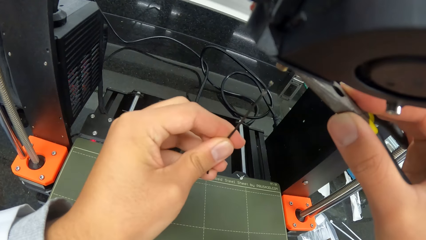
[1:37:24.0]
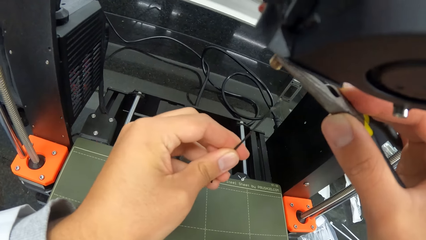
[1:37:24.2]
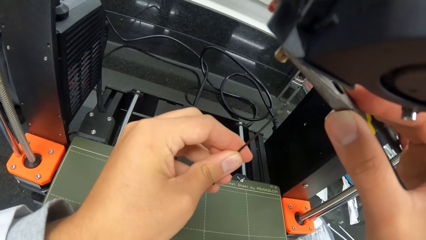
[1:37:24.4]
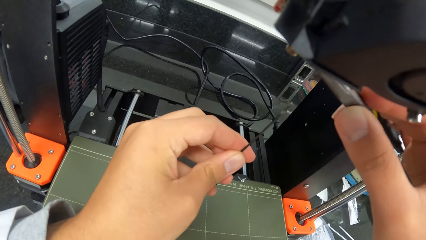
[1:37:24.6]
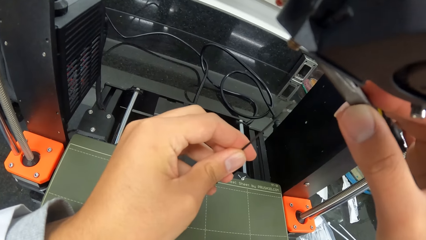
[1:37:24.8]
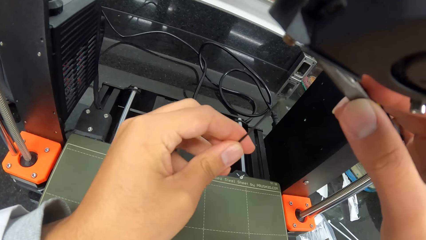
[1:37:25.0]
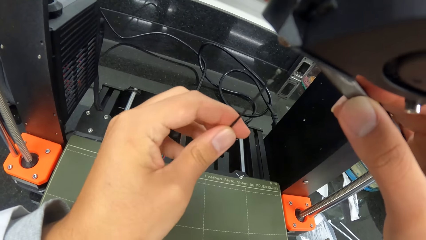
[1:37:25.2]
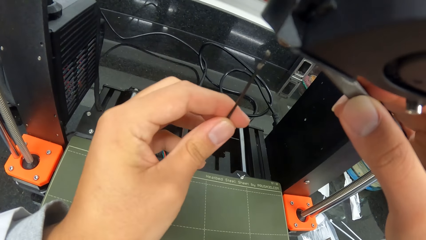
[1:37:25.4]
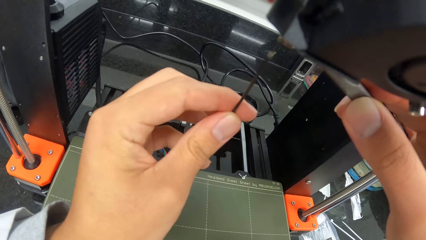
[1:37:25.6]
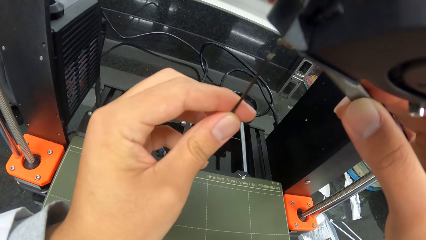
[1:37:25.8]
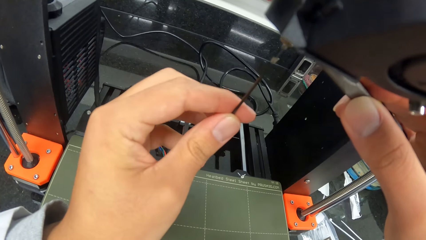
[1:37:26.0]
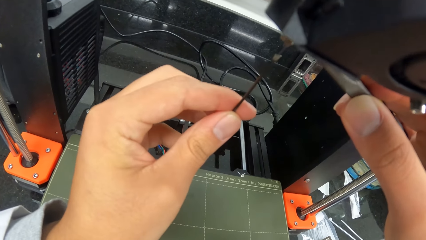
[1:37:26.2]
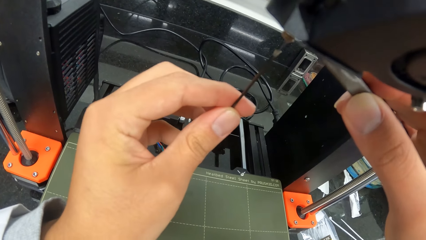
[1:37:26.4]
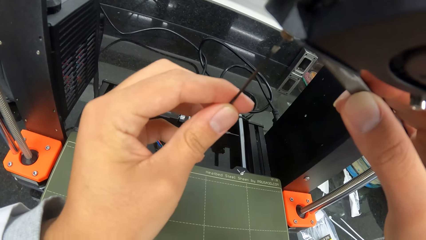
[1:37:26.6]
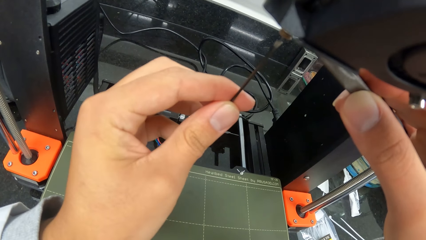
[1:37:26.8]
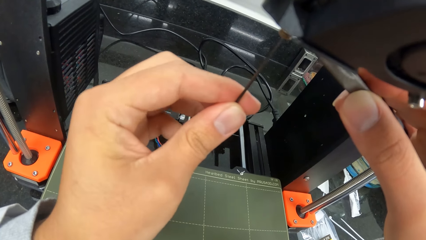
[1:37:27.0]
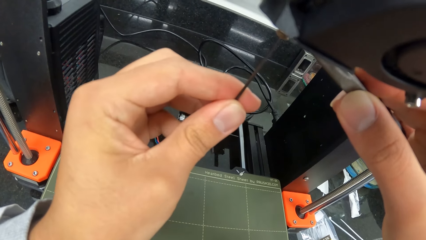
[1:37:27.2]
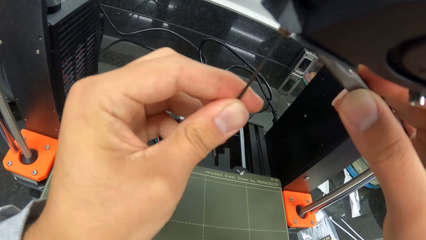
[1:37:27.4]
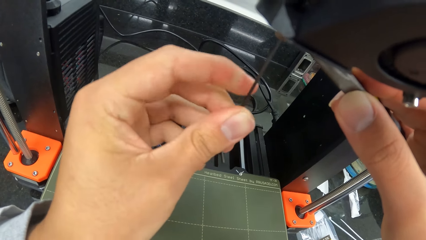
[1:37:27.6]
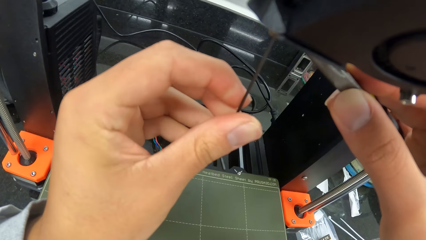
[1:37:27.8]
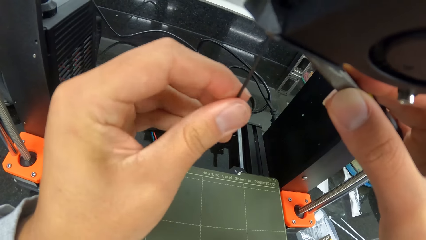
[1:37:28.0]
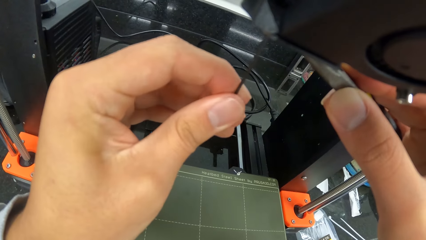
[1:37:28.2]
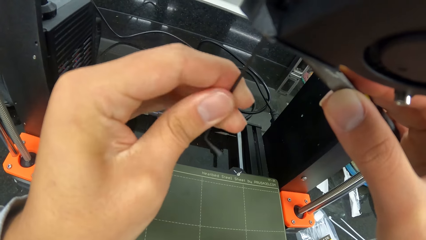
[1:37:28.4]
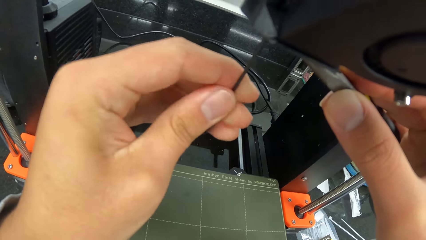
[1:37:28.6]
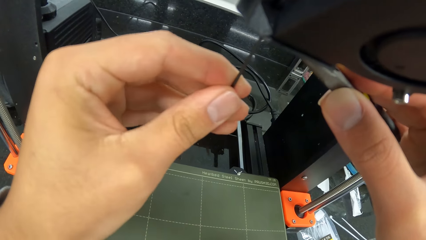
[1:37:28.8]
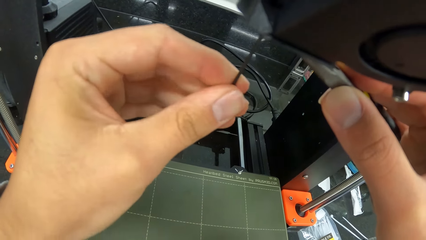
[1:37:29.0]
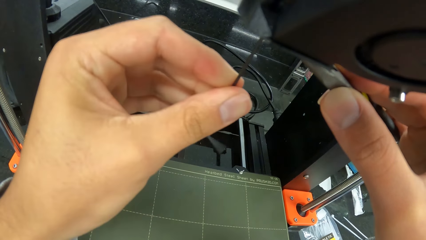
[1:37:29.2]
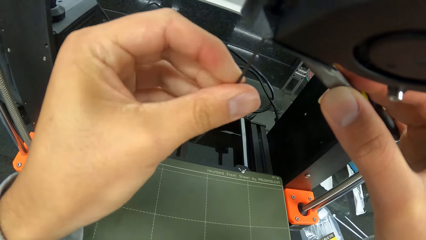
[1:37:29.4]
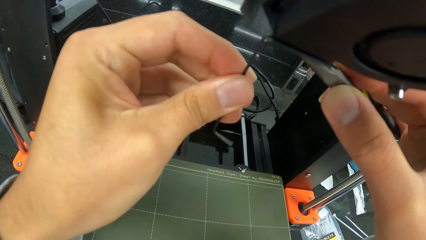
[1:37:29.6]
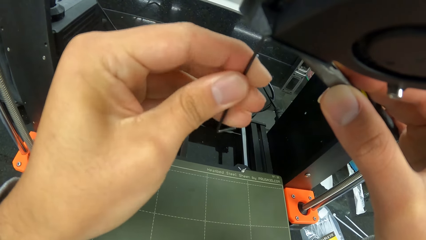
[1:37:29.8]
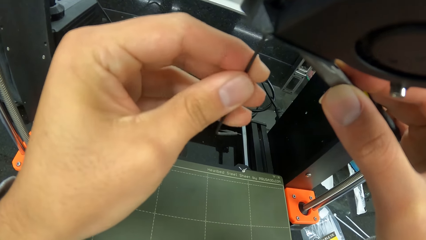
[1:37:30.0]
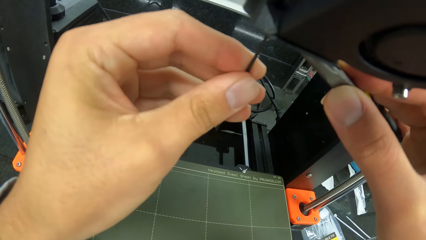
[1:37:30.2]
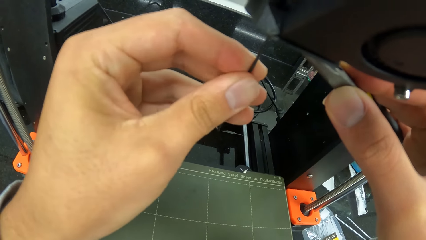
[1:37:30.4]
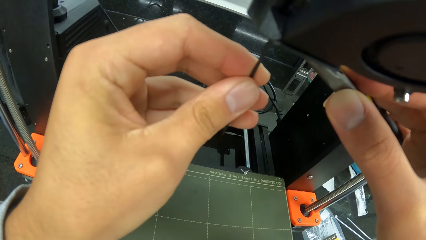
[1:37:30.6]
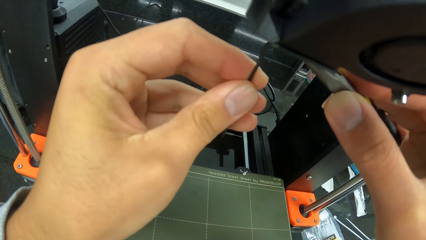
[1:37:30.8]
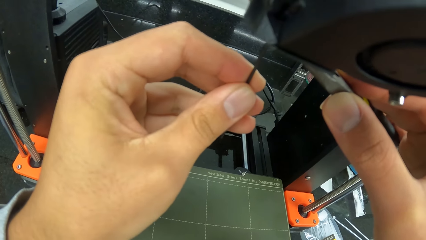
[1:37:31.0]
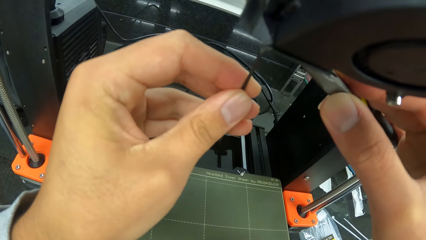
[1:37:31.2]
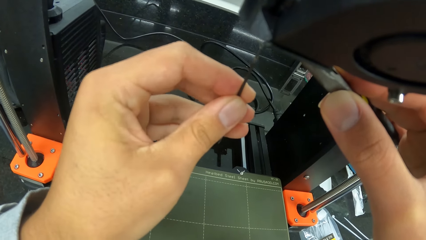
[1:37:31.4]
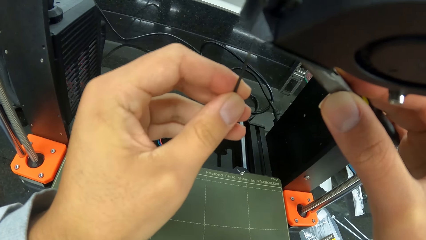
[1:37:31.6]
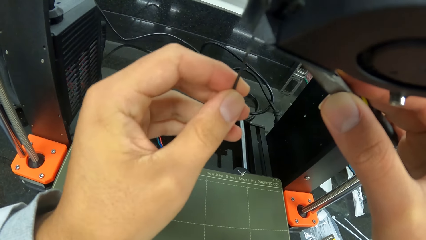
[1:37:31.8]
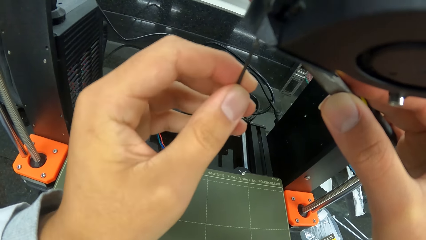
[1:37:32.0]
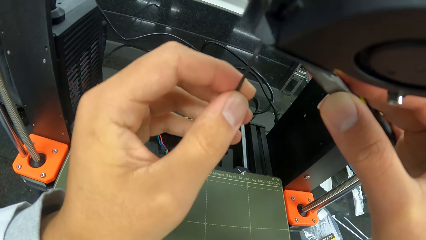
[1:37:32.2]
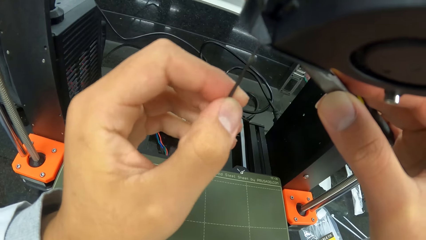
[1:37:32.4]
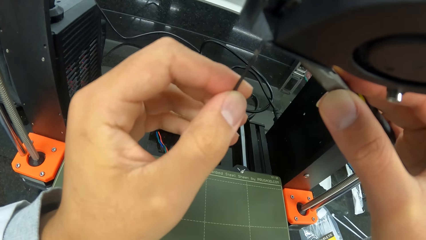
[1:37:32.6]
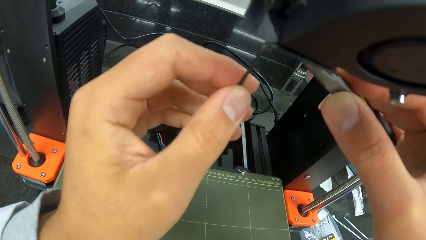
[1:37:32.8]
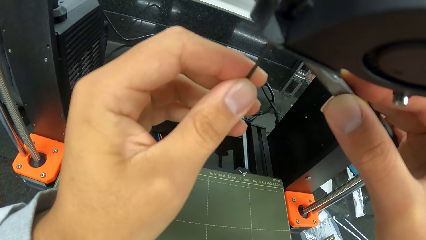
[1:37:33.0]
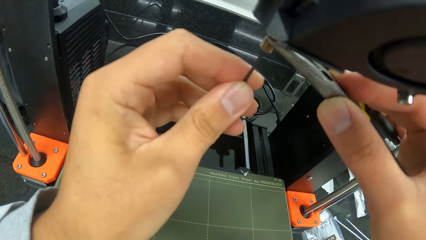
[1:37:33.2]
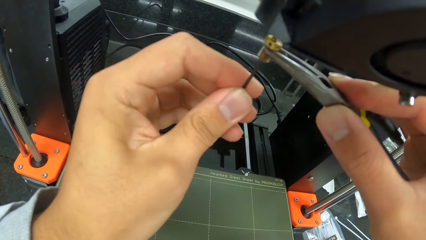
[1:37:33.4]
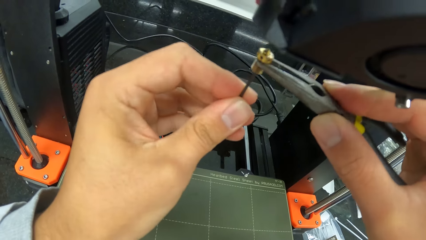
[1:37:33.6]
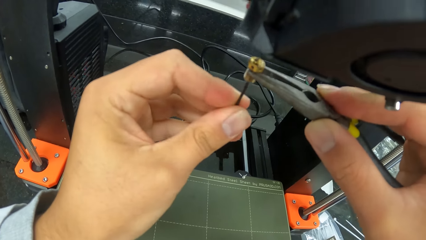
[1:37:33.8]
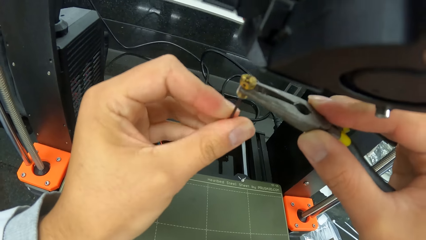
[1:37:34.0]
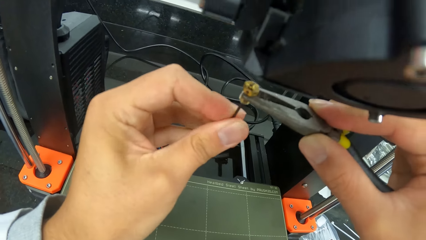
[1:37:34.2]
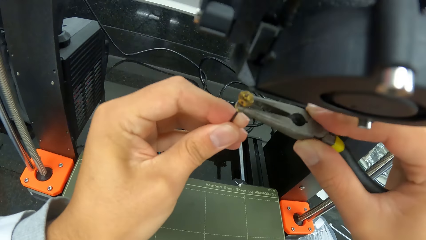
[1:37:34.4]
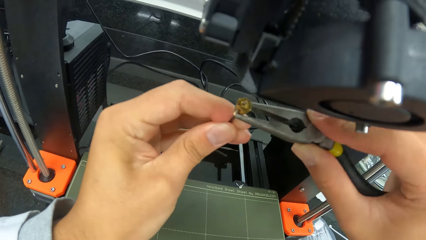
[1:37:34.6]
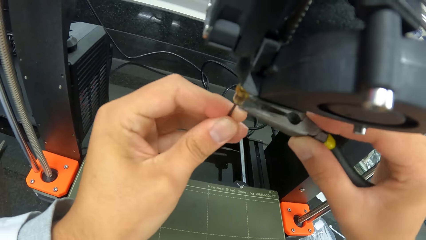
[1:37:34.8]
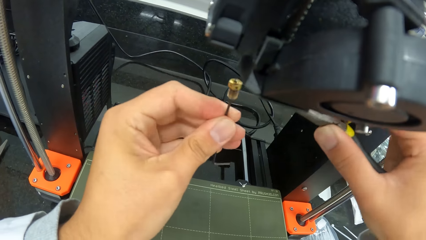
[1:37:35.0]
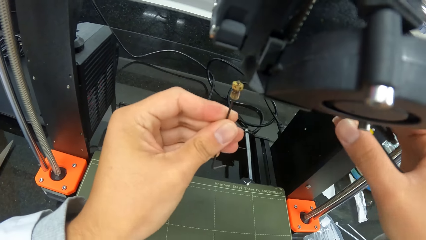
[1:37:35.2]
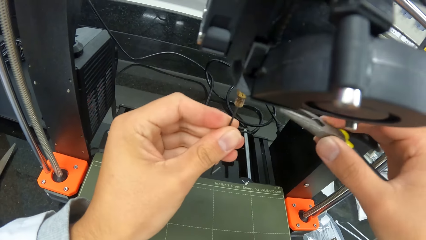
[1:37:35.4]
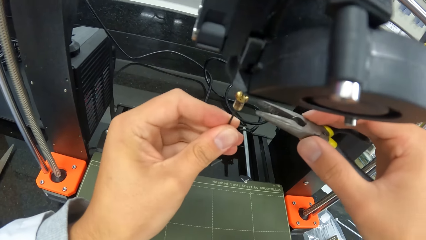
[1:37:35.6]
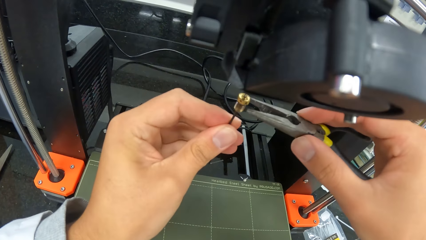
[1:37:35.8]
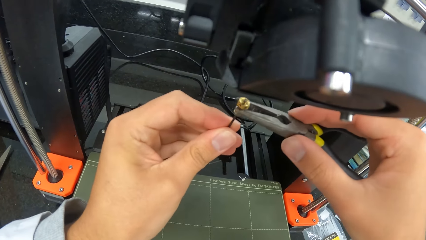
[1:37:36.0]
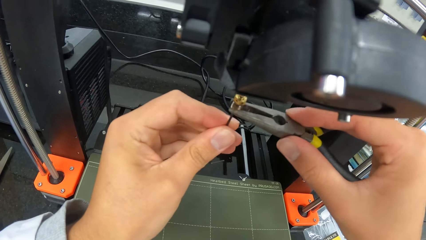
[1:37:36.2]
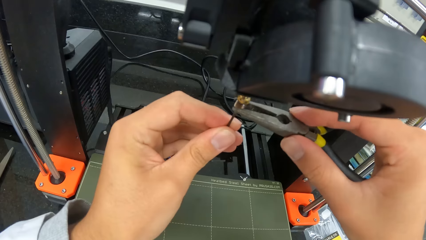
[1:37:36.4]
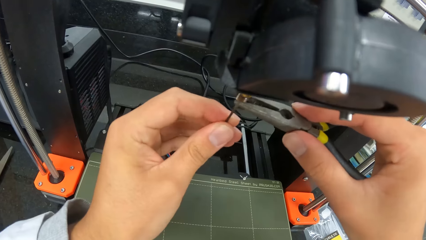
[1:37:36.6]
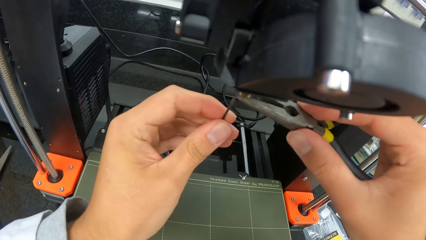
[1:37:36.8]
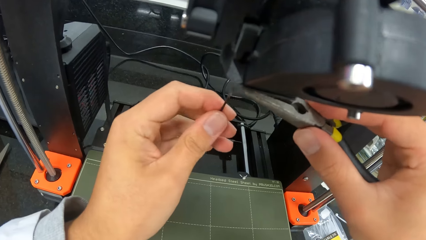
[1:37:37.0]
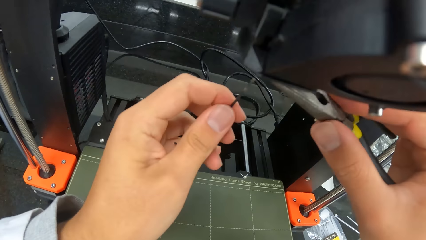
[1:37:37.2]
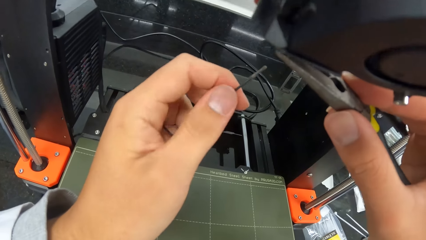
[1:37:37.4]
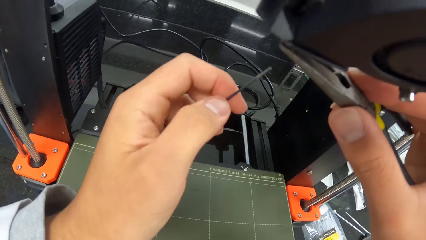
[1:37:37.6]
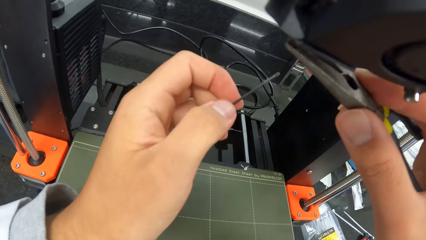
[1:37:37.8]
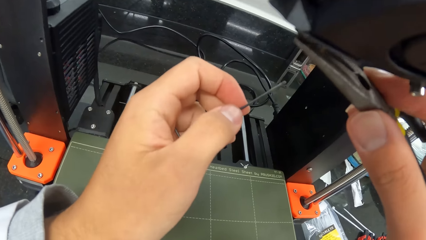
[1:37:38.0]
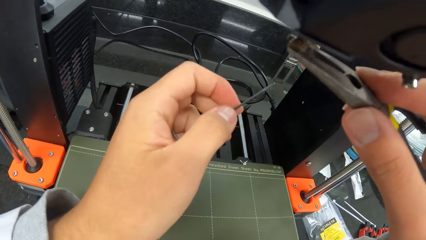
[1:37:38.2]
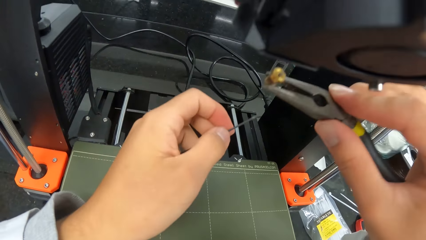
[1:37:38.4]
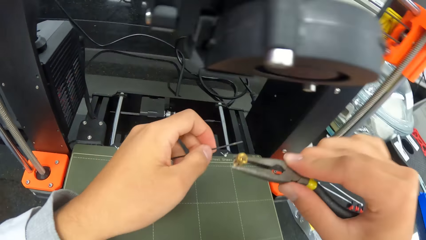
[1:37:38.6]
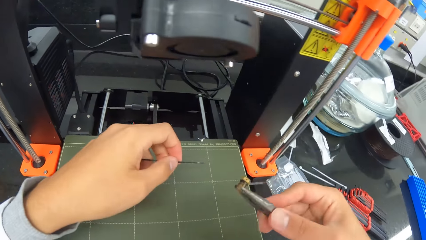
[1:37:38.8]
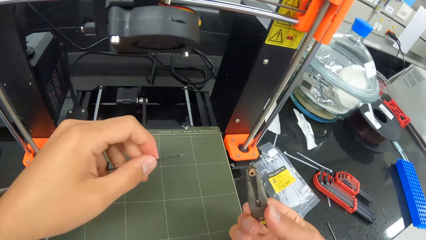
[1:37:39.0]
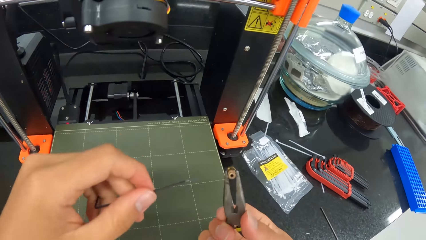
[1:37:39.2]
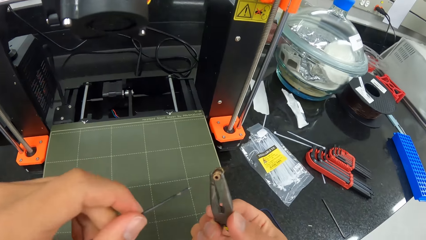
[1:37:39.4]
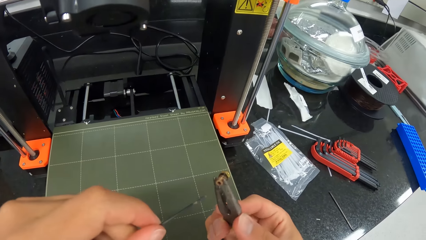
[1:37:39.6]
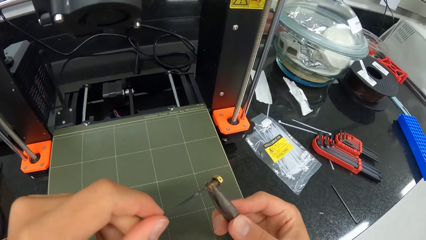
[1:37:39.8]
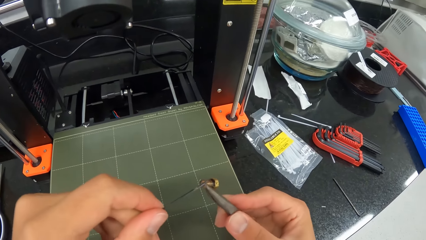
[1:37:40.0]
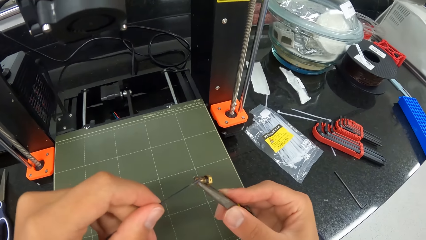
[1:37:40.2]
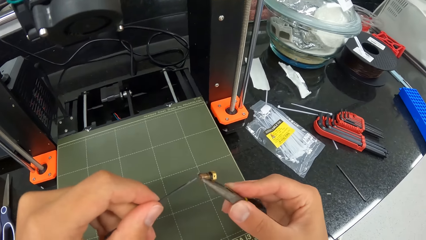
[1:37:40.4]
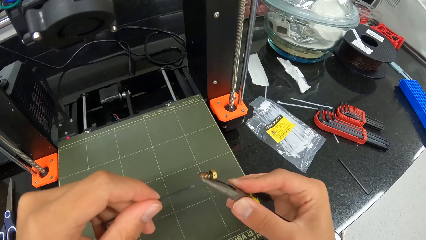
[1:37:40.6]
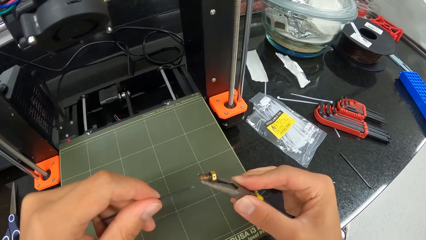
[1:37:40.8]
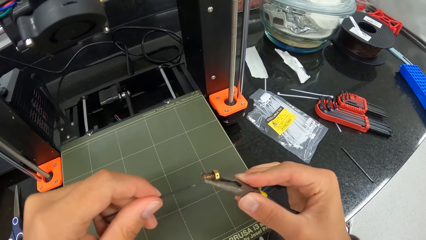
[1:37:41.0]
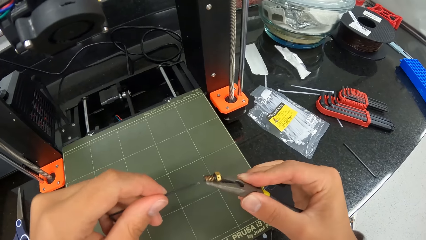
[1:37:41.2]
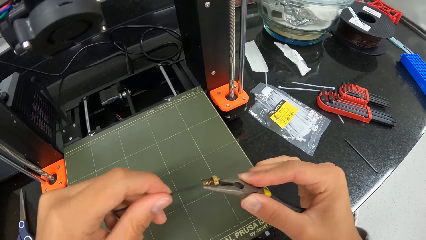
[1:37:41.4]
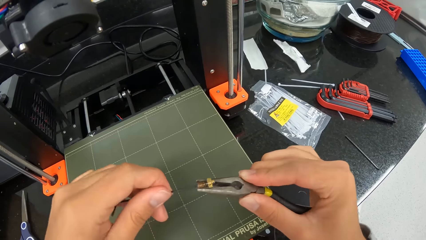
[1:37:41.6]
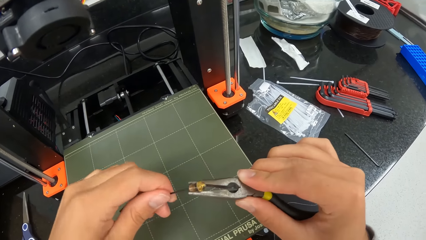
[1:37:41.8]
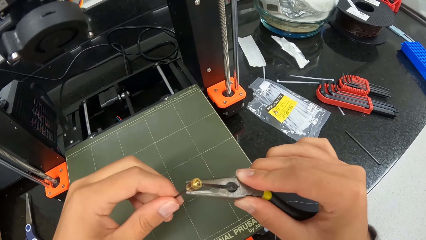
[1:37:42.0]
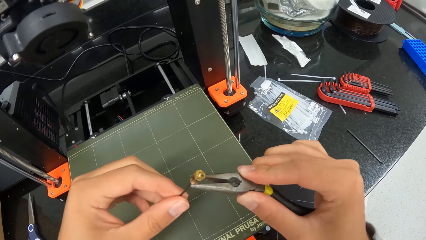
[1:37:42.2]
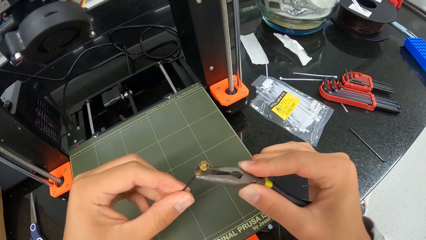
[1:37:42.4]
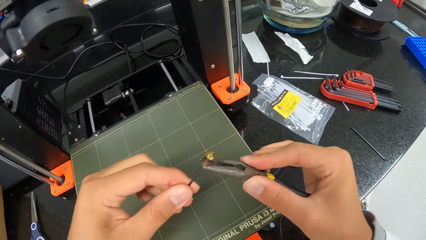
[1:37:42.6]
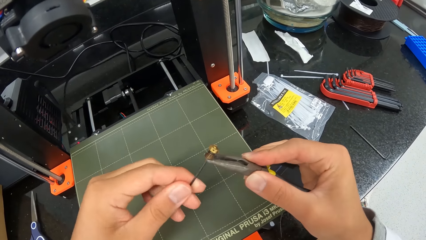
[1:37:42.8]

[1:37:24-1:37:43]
The camera wearer takes out the extruder nozzle from the extruder with the plier. He takes out the Allen key or wire from the extruder nozzle or screw with his left hand. He places the screw against the prusa. He fixes the Allen key into the extruder nozzle with his left hand. He picks out dirt from the extruder nozzle with the Allen key in his left hand. He fixes the Allen key into the extruder nozzle with his left hand. He takes out the extruder nozzle from the extruder with the plier. He looks at the wire. He holds the screw with the pliers. He takes out the Allen key from the extruder nozzle with his left hand. He places the screw against the prusa. He looks at the screw. He fixes the Allen key into the extruder nozzle with his left hand.
